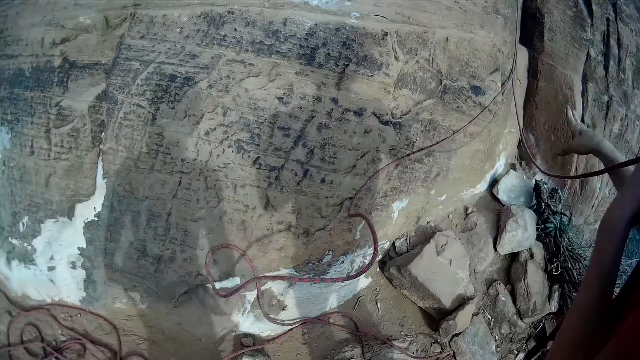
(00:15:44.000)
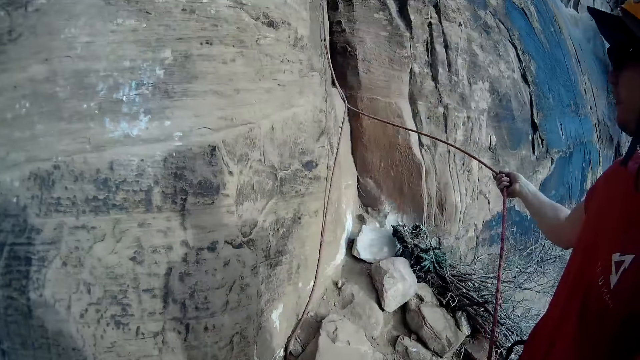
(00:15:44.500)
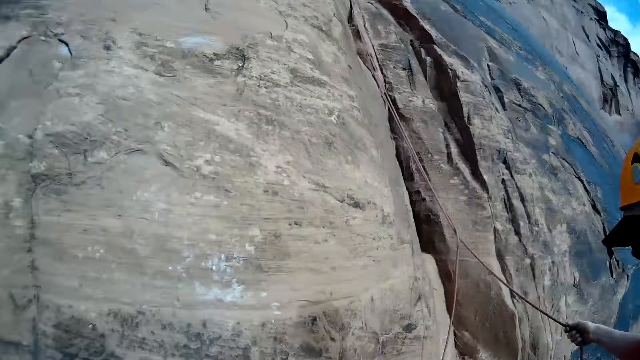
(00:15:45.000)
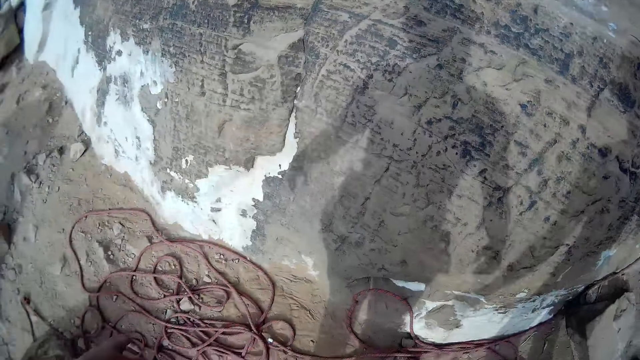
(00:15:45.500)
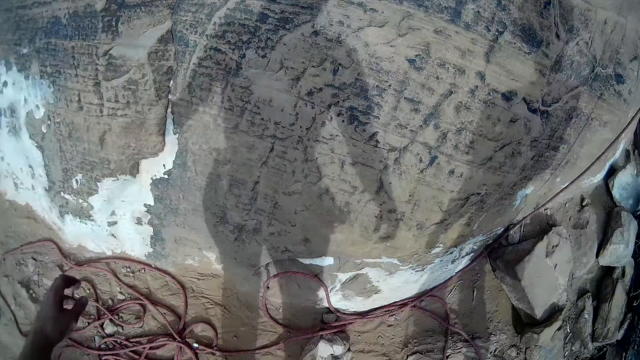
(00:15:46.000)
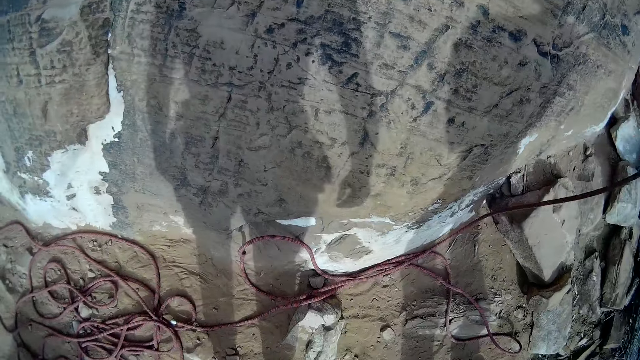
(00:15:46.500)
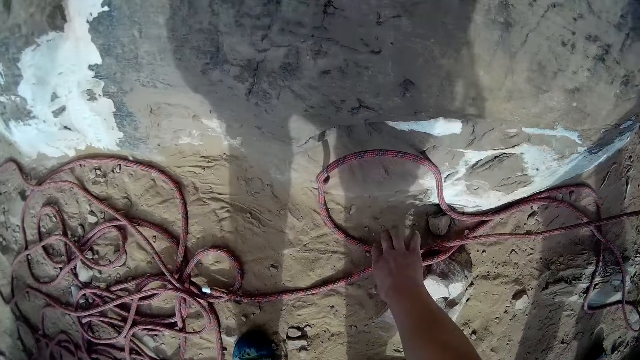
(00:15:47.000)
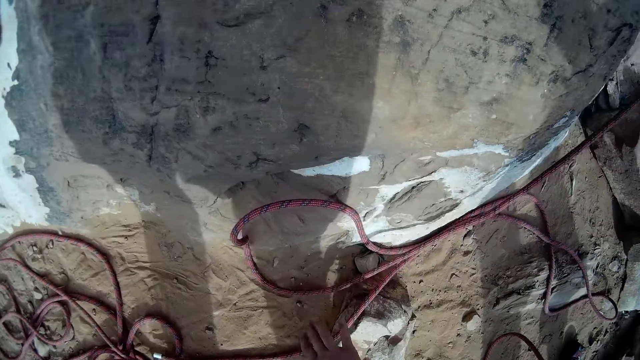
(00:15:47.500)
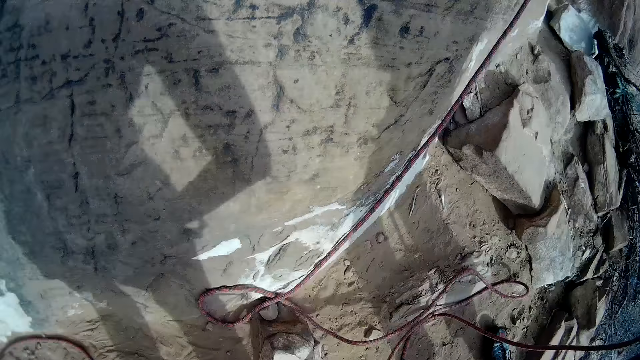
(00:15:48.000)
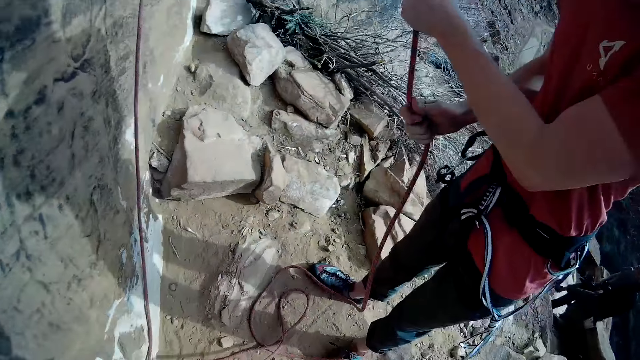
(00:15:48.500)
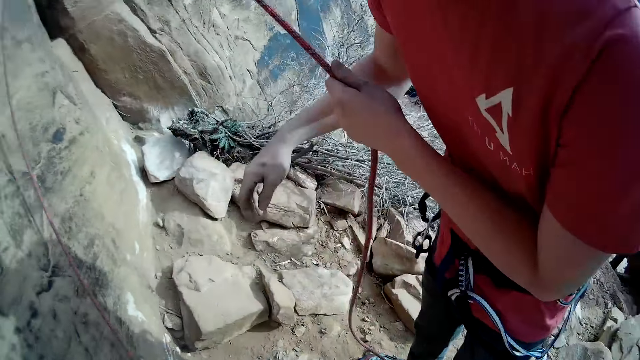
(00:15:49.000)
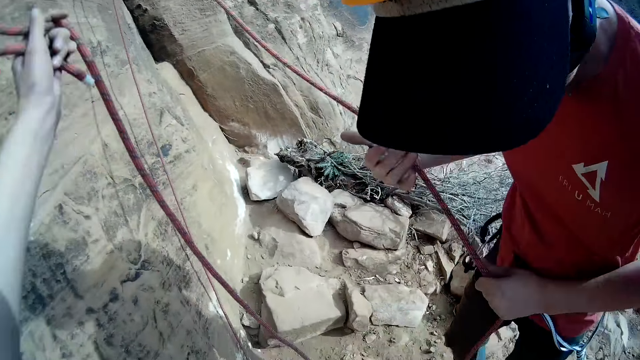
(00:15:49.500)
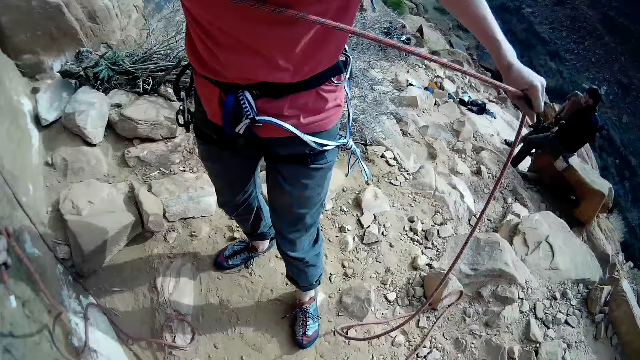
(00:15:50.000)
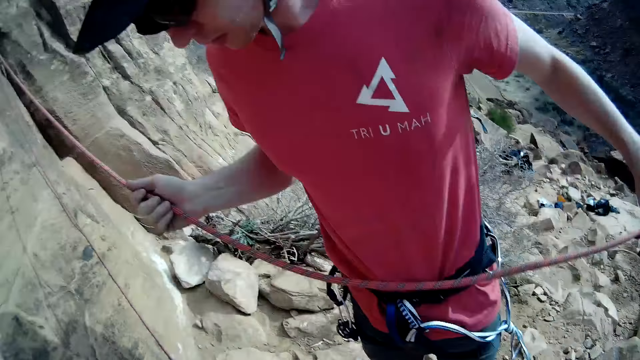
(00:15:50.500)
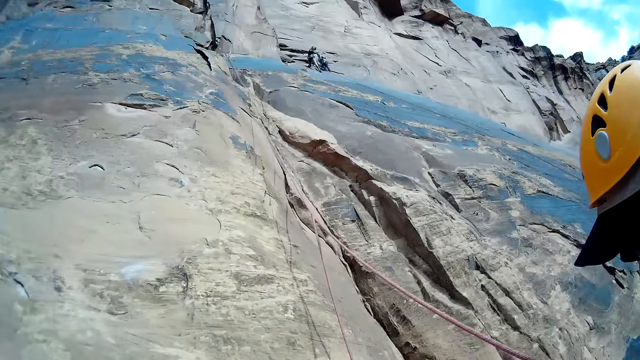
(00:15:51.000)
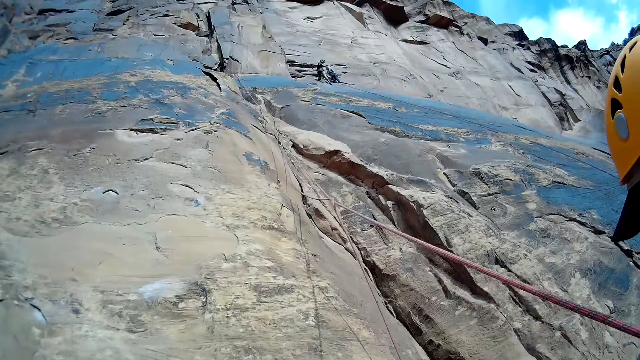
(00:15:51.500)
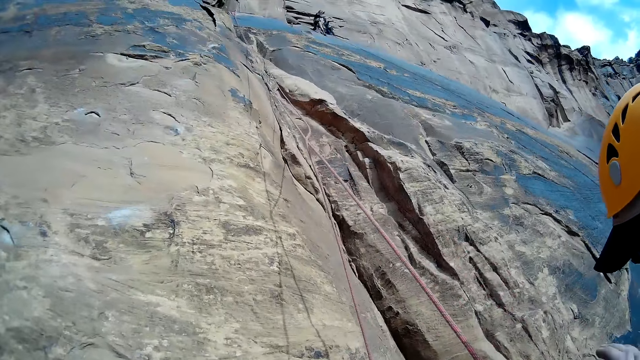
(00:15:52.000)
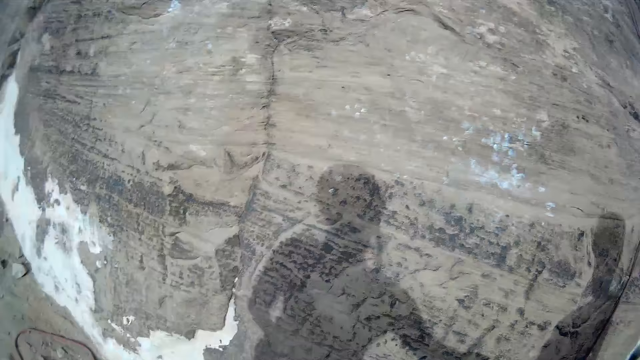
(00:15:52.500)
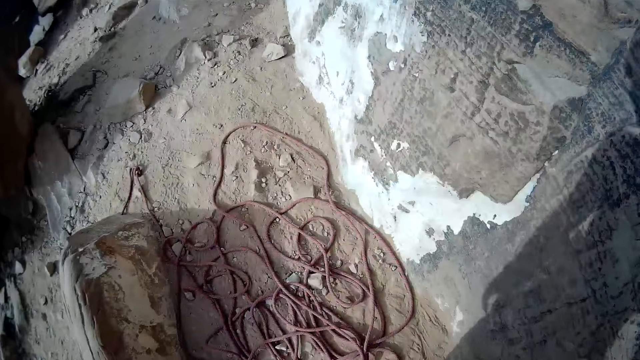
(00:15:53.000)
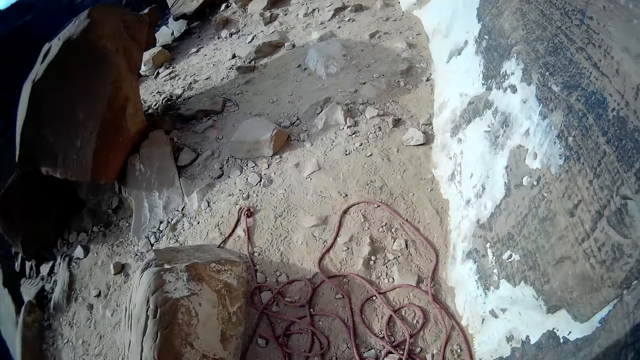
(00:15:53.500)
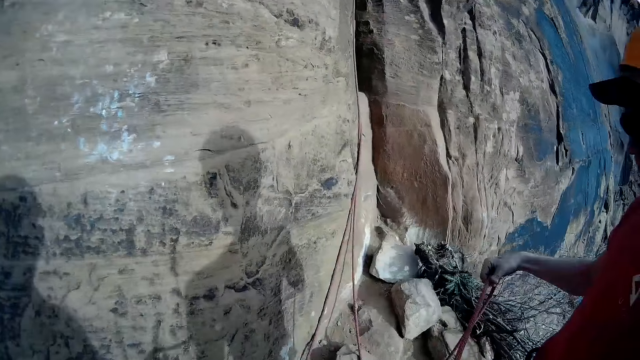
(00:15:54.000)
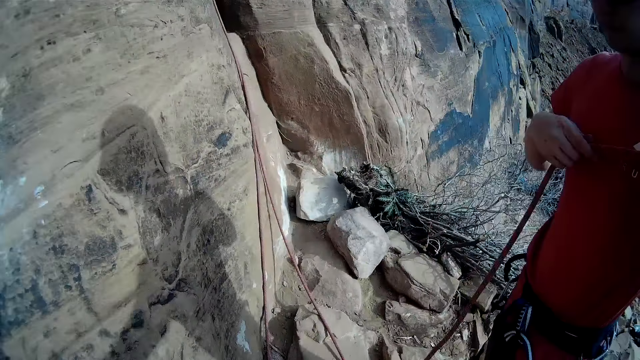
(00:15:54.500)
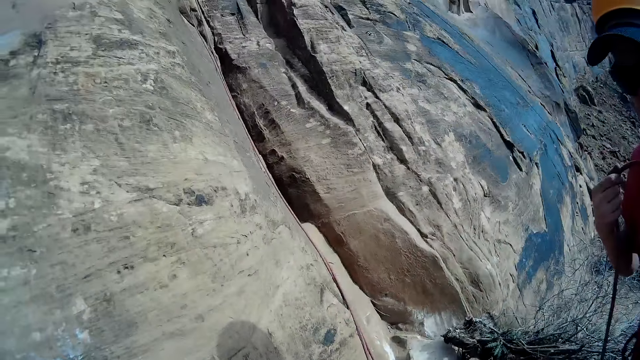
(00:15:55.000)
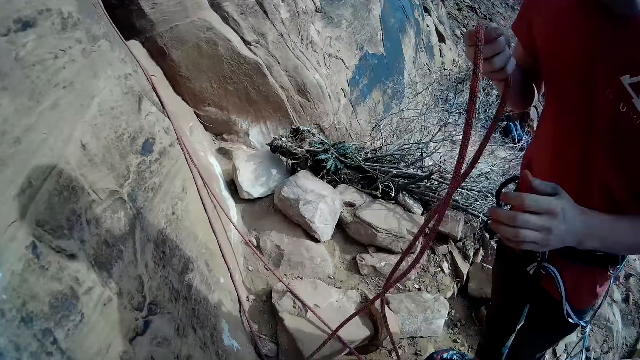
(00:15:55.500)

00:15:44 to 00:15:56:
A man holds a rope and looks down. The camera wearer picks up the climbing rope from the ground with his hand. He drops the climbing rope from his hand. He turns the camera around.

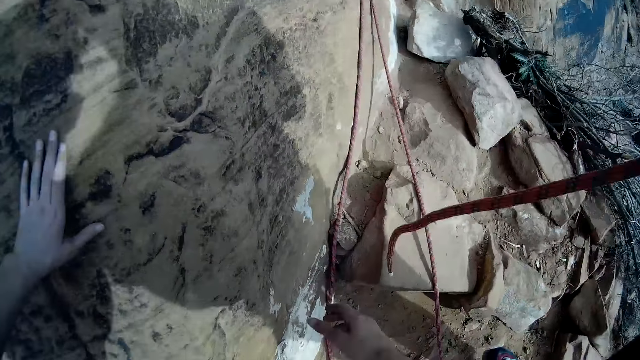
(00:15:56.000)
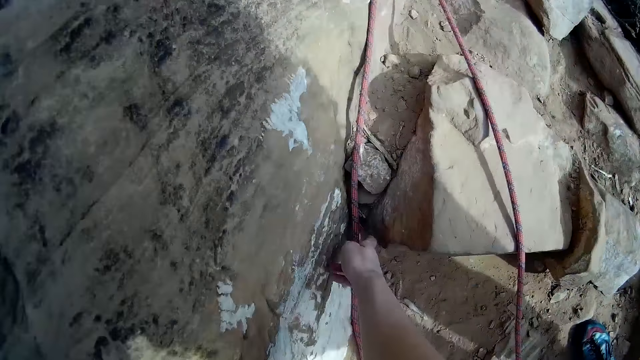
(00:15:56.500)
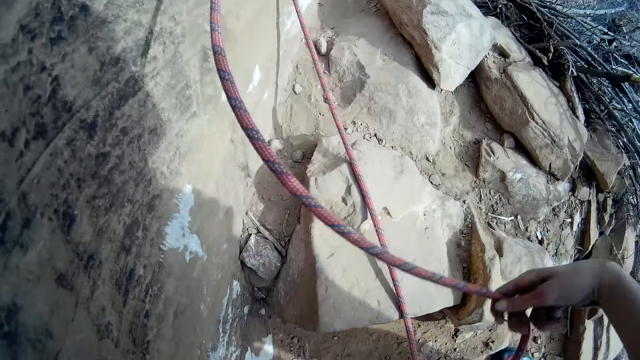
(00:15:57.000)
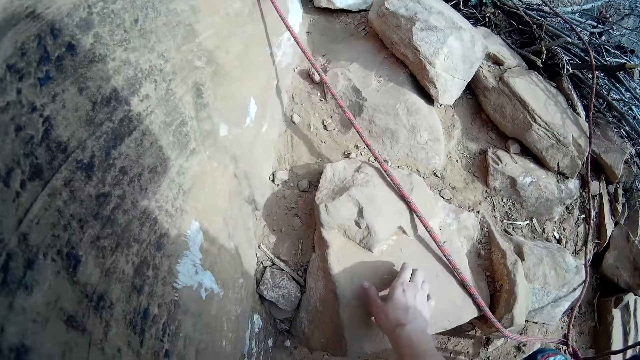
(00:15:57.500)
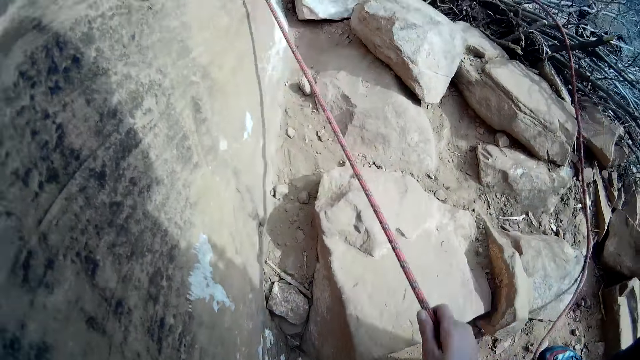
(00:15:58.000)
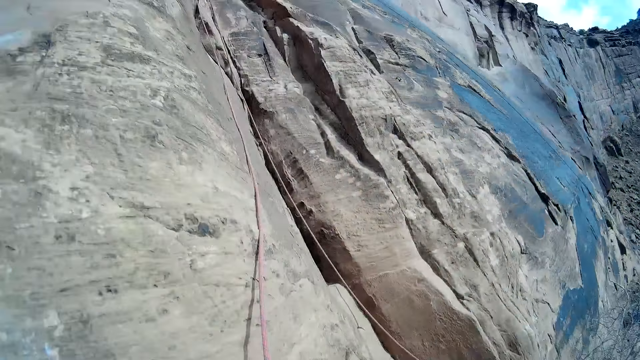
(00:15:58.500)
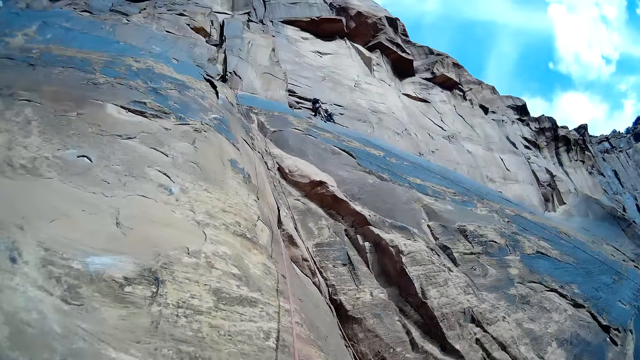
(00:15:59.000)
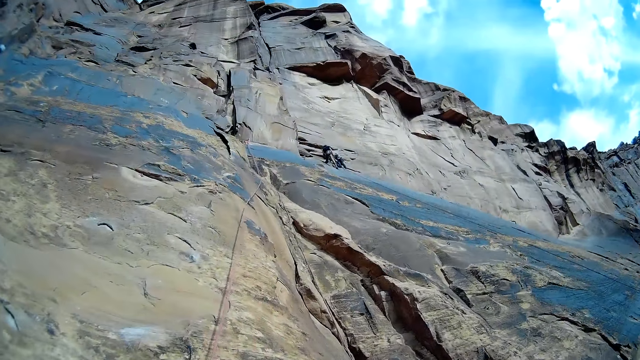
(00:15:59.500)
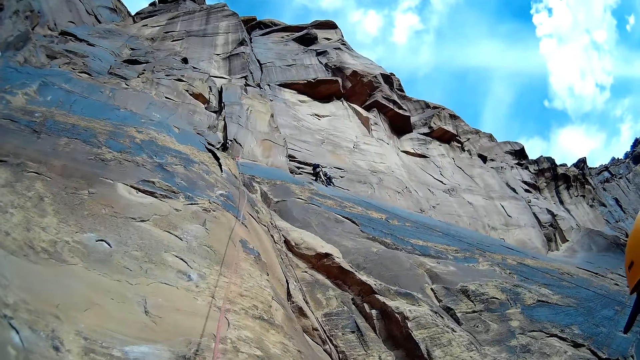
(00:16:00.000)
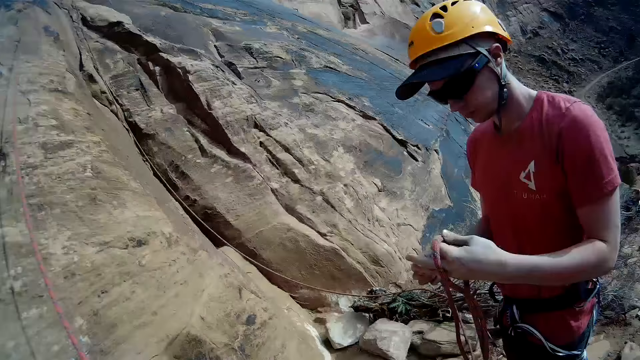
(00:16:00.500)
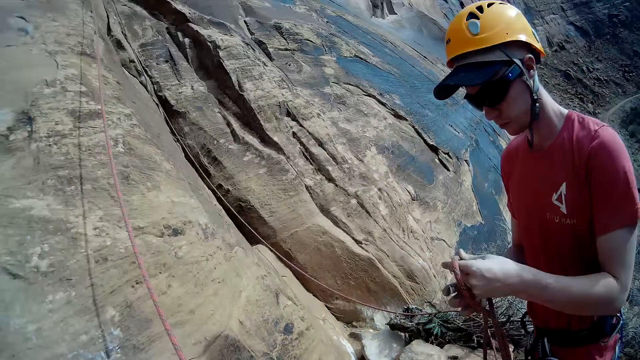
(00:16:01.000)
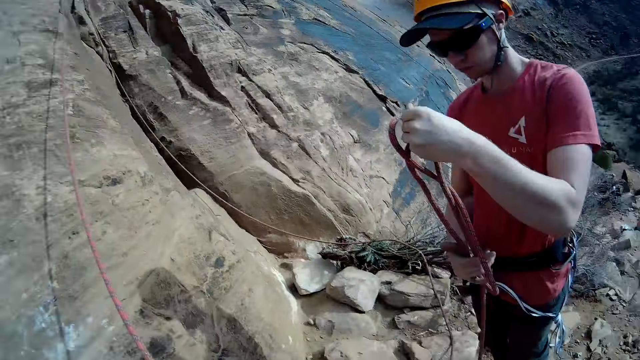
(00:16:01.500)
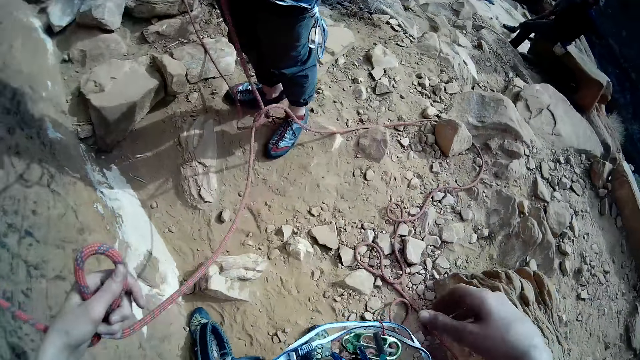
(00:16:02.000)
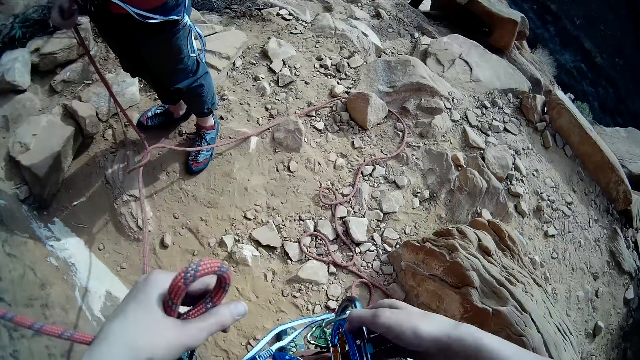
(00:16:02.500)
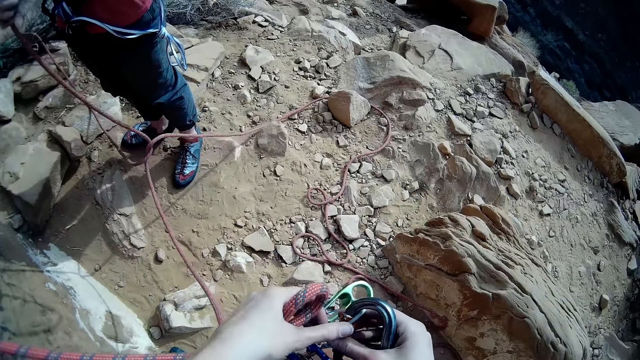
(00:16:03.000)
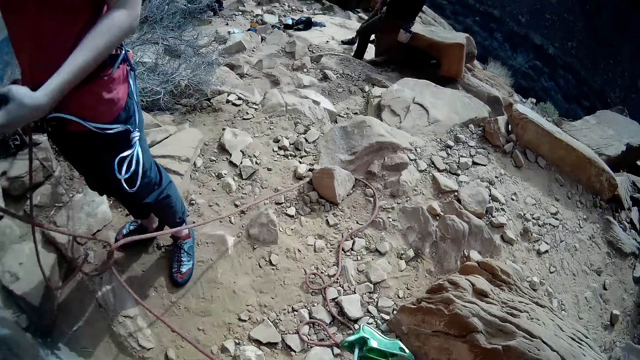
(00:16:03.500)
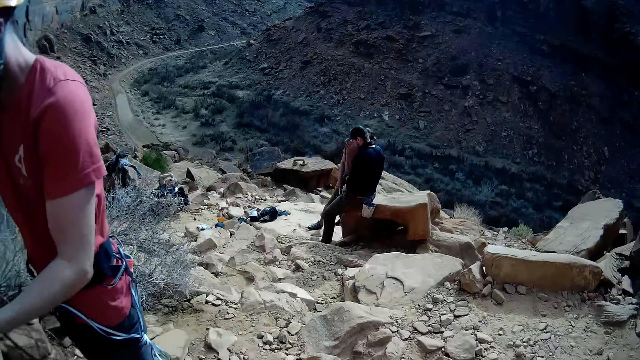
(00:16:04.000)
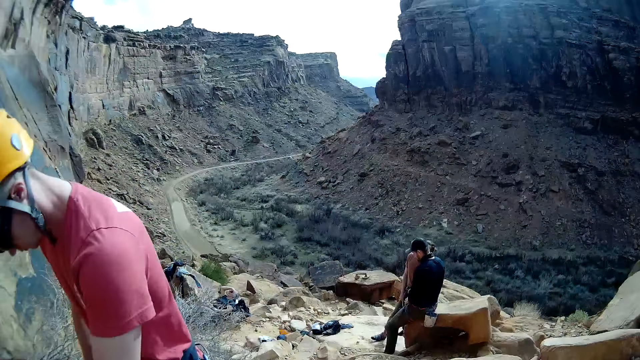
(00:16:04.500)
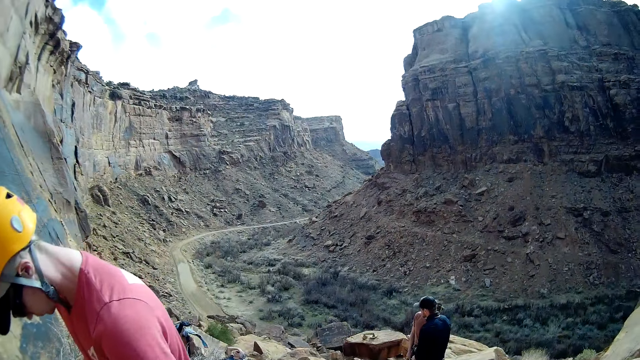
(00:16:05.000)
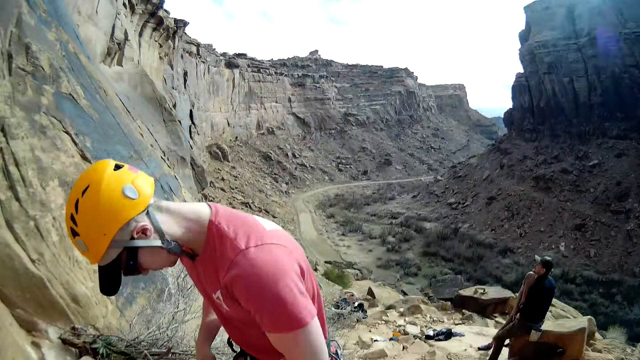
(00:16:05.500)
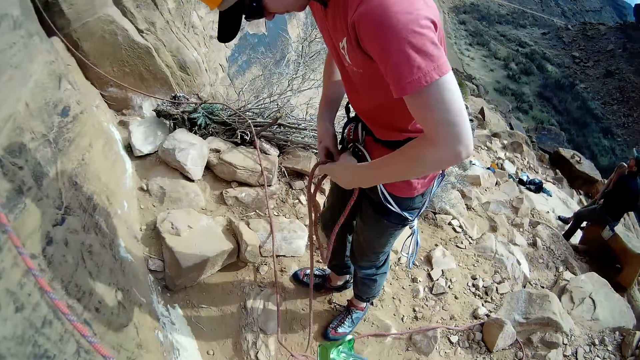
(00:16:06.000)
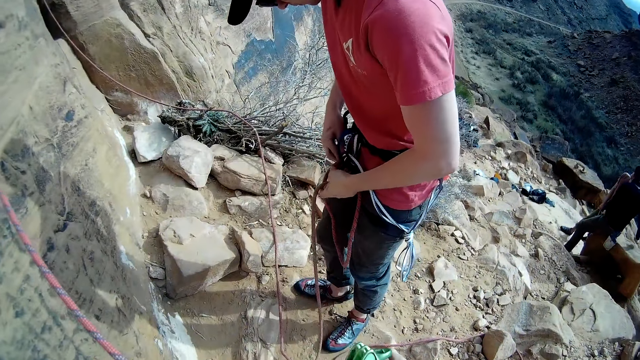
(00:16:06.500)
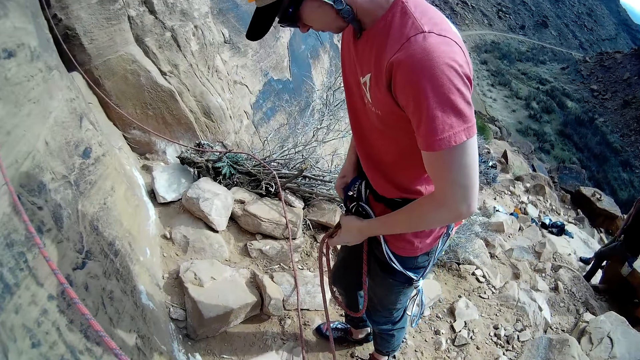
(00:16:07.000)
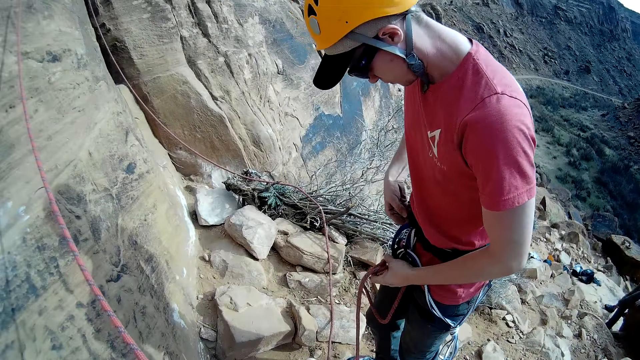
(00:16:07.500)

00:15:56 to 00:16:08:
The camera wearer adjusts the climbing rope with his hand. He picks up the climbing rope from the ground with his hand. He pulls the rope from the cliff. A man holds the rope. The camera wearer hooks the rope to a carabiner with his hand. The man ties the rope round his waist with his hand. The camera wearer turns the camera around. The man looks down and hooks the rope on the holders.
